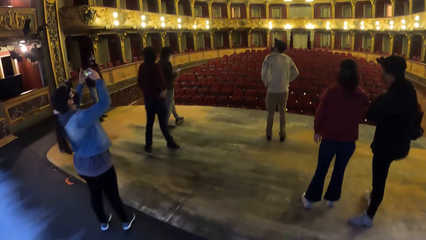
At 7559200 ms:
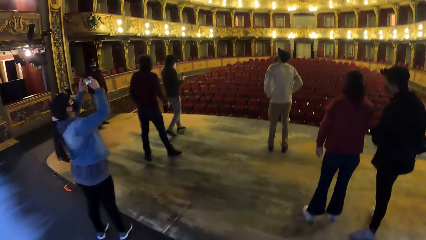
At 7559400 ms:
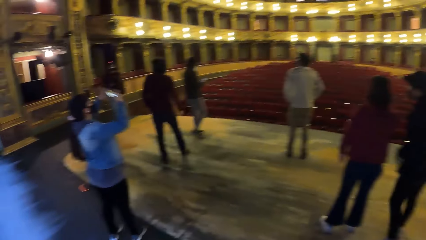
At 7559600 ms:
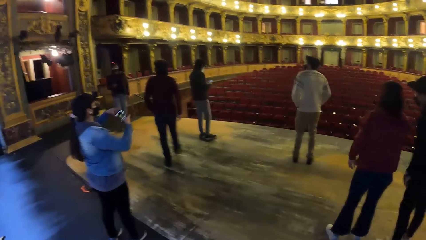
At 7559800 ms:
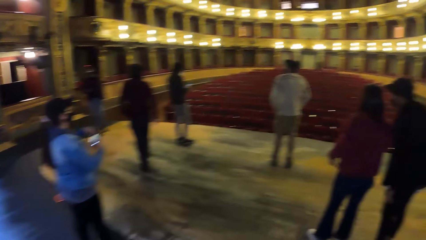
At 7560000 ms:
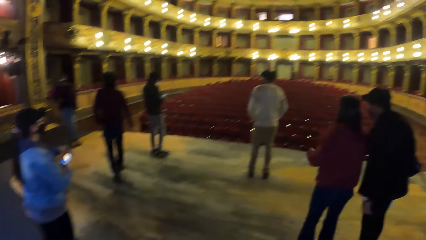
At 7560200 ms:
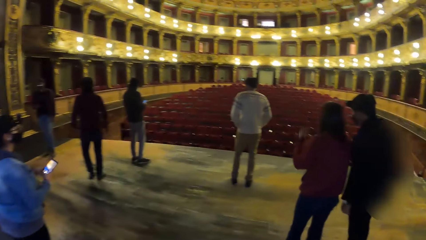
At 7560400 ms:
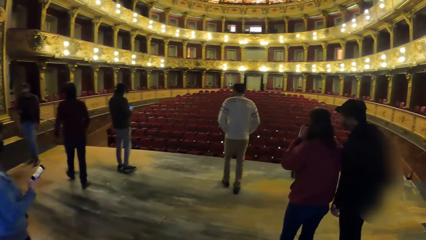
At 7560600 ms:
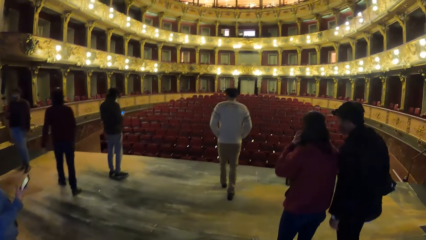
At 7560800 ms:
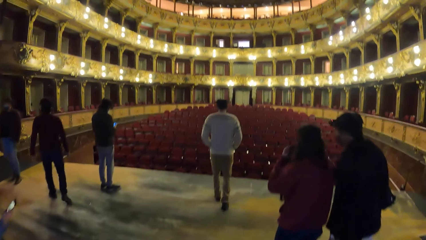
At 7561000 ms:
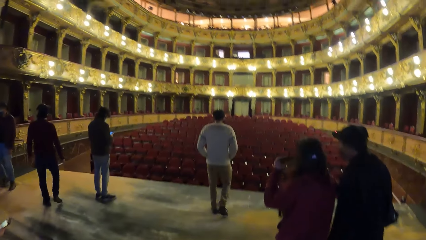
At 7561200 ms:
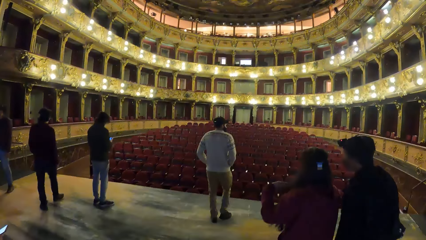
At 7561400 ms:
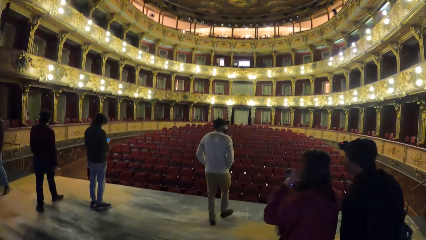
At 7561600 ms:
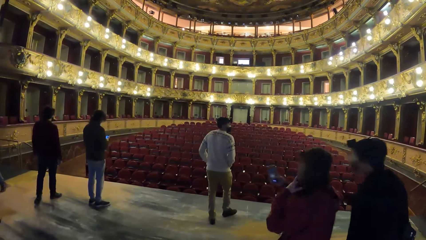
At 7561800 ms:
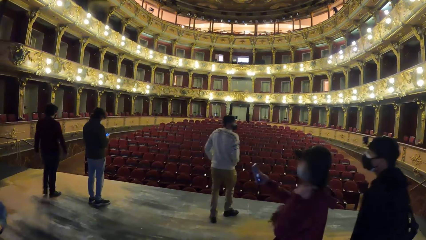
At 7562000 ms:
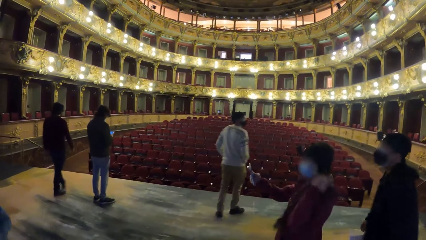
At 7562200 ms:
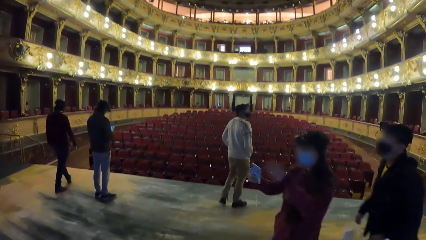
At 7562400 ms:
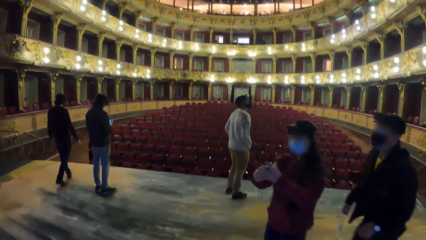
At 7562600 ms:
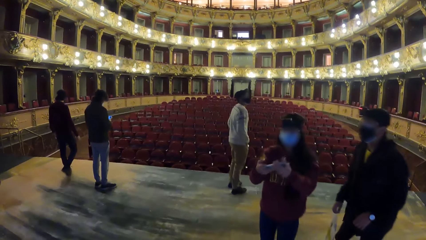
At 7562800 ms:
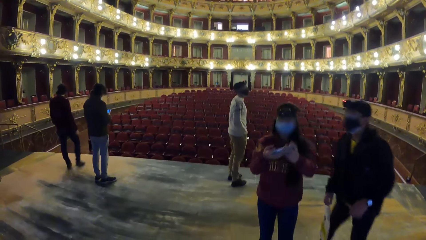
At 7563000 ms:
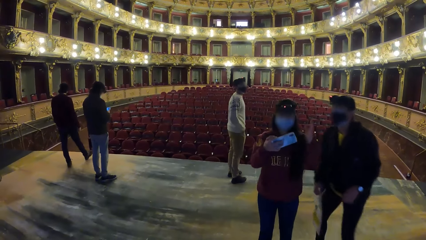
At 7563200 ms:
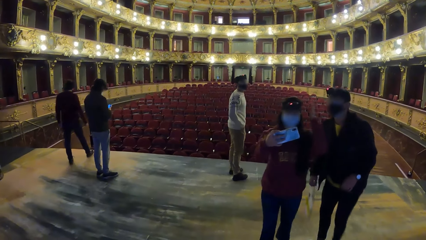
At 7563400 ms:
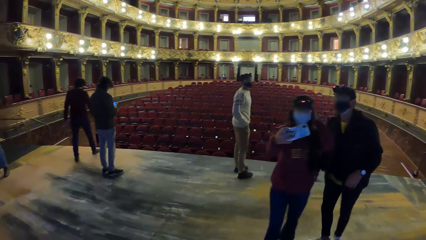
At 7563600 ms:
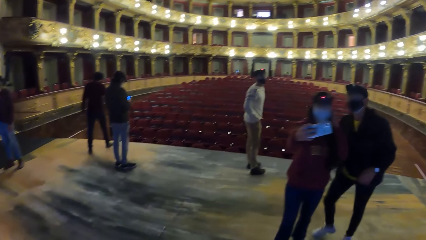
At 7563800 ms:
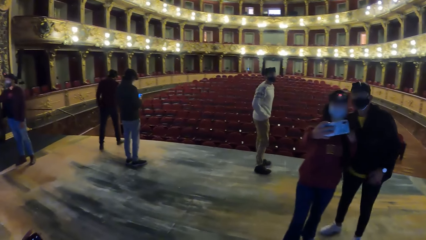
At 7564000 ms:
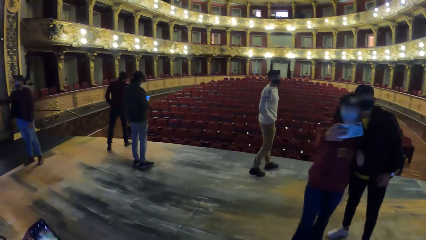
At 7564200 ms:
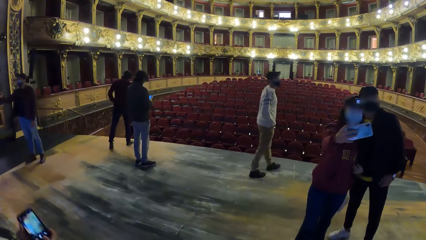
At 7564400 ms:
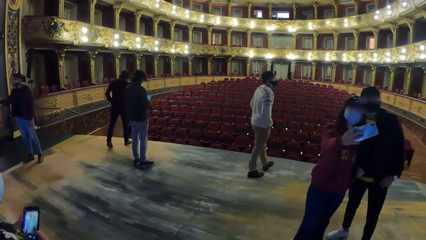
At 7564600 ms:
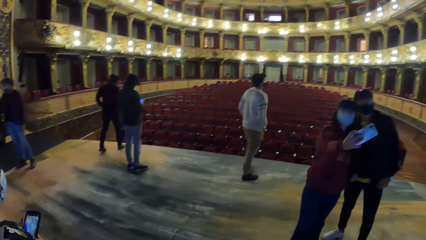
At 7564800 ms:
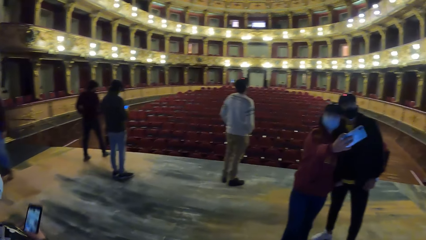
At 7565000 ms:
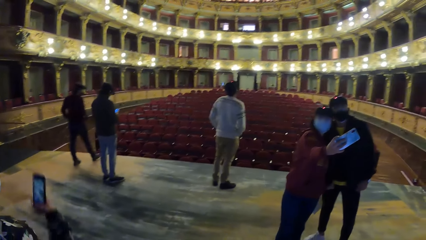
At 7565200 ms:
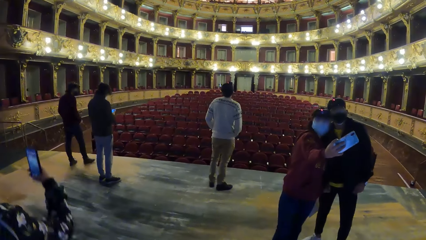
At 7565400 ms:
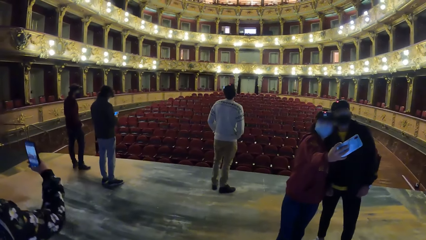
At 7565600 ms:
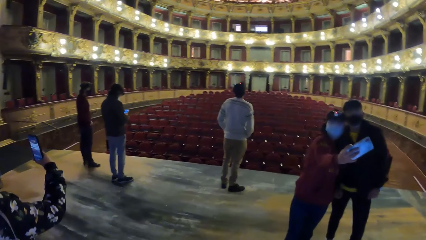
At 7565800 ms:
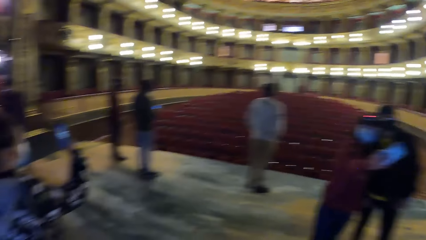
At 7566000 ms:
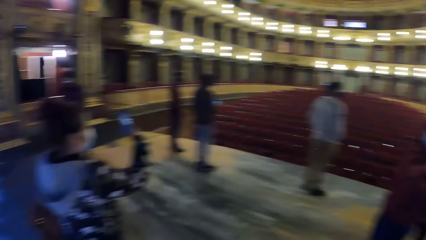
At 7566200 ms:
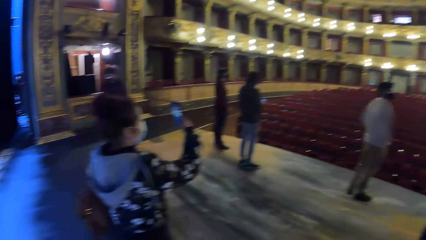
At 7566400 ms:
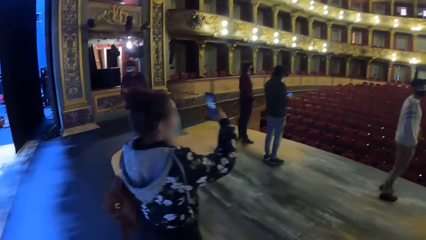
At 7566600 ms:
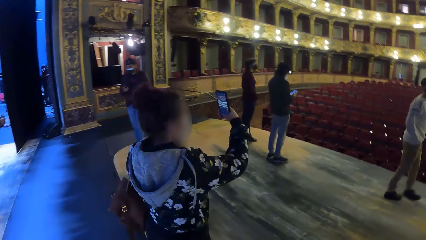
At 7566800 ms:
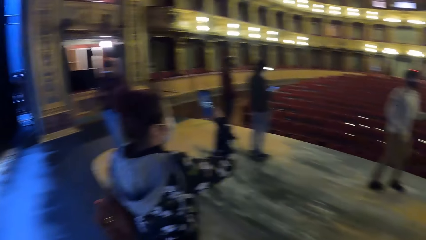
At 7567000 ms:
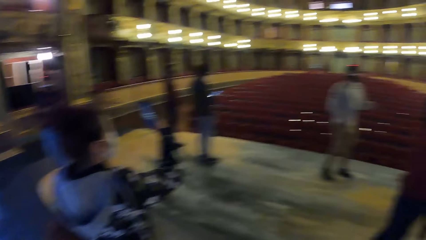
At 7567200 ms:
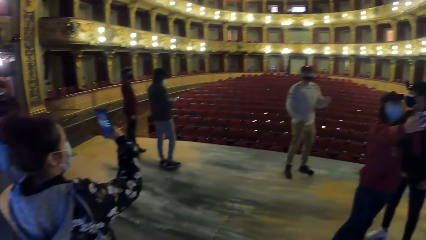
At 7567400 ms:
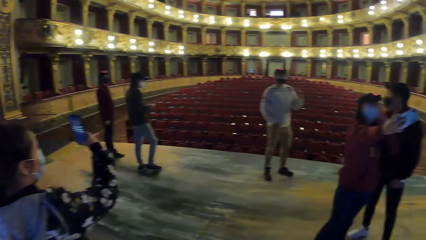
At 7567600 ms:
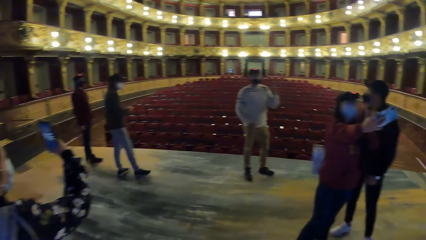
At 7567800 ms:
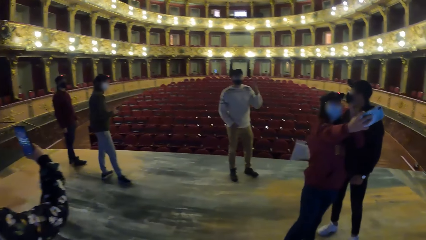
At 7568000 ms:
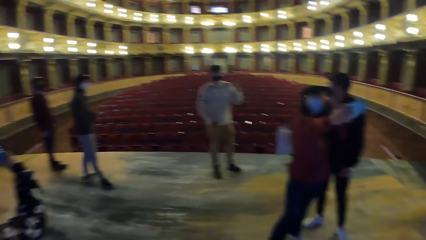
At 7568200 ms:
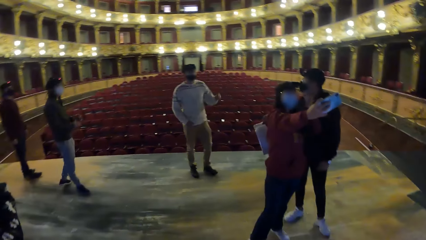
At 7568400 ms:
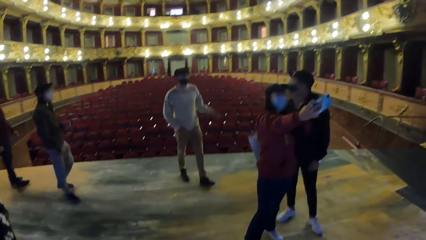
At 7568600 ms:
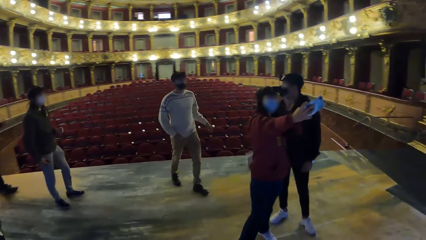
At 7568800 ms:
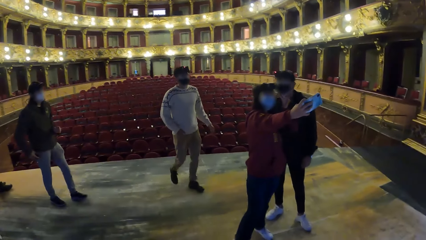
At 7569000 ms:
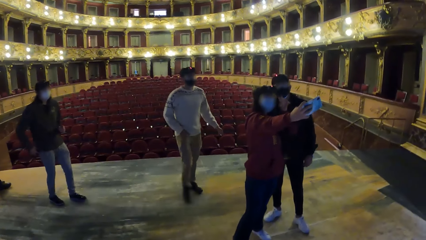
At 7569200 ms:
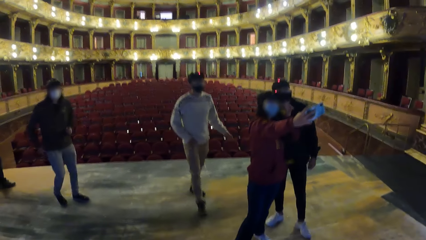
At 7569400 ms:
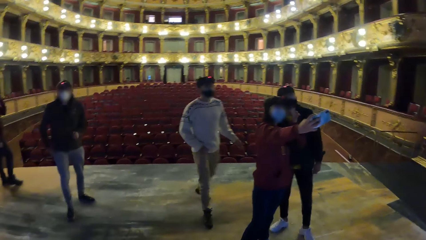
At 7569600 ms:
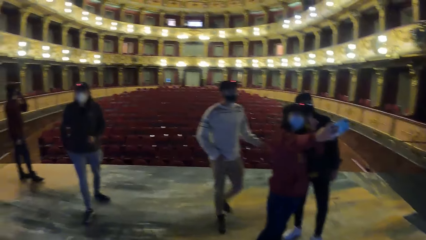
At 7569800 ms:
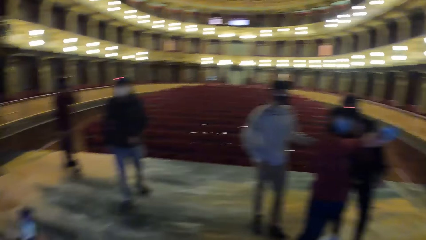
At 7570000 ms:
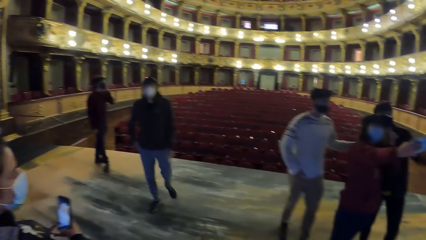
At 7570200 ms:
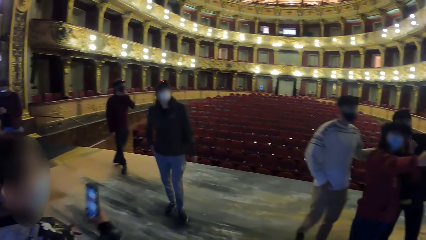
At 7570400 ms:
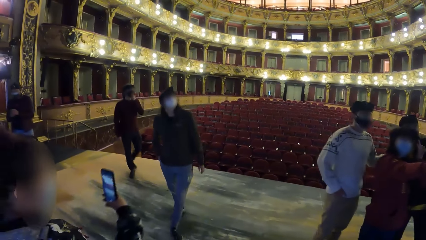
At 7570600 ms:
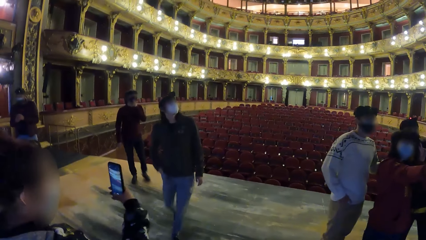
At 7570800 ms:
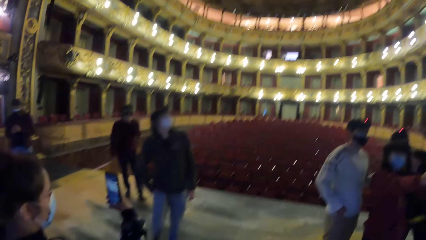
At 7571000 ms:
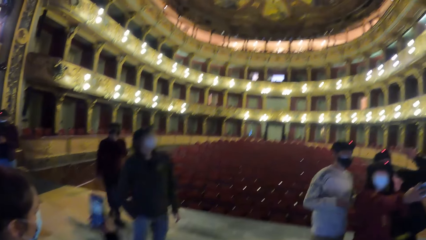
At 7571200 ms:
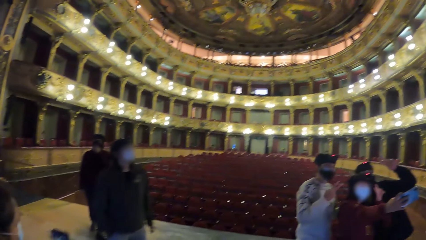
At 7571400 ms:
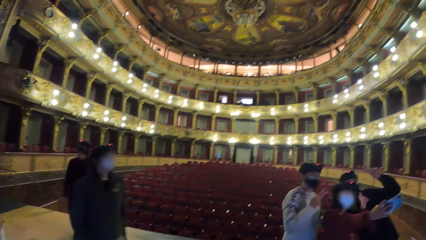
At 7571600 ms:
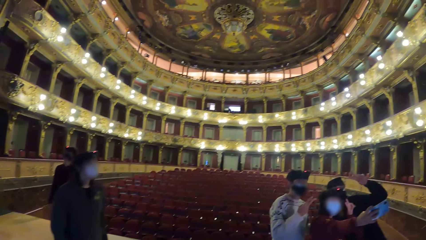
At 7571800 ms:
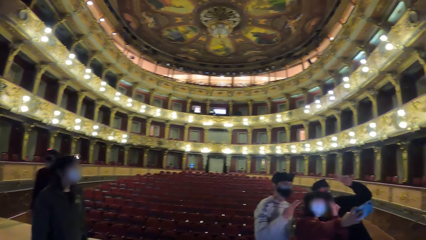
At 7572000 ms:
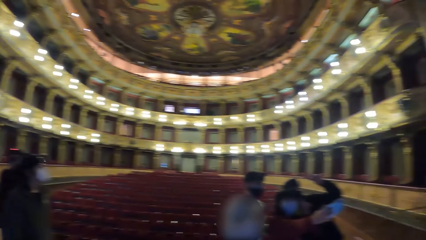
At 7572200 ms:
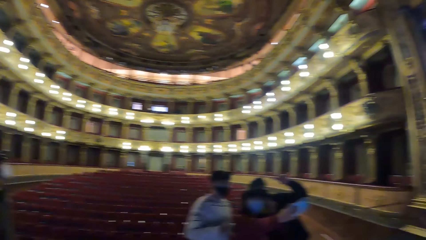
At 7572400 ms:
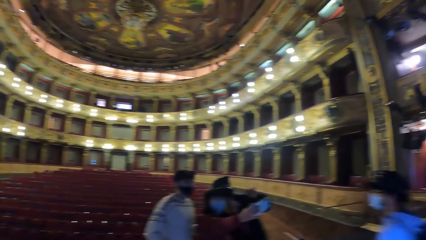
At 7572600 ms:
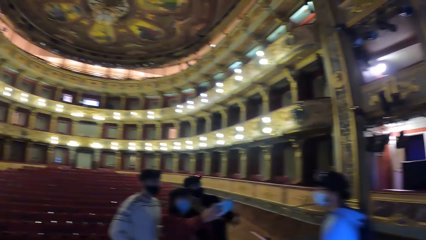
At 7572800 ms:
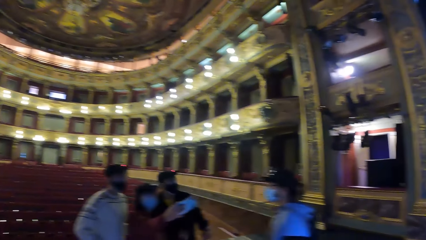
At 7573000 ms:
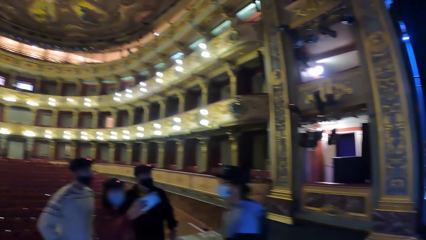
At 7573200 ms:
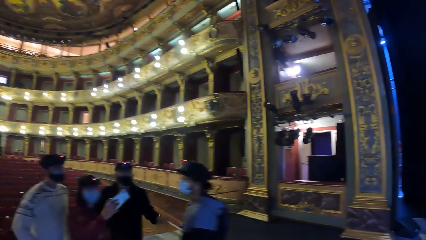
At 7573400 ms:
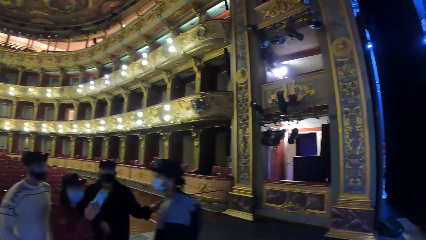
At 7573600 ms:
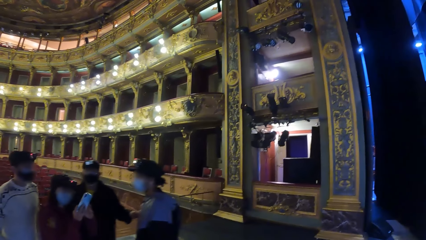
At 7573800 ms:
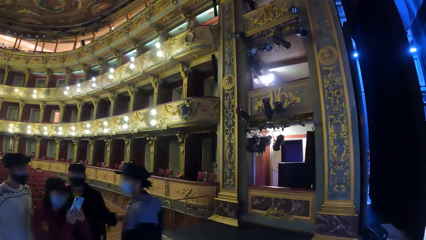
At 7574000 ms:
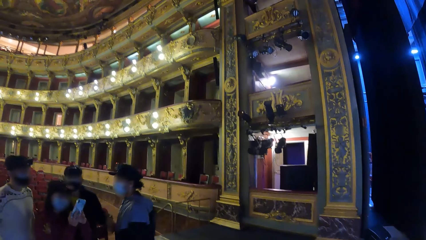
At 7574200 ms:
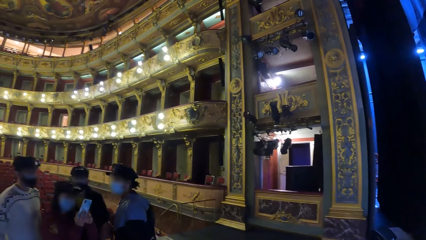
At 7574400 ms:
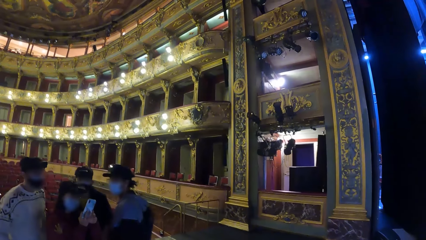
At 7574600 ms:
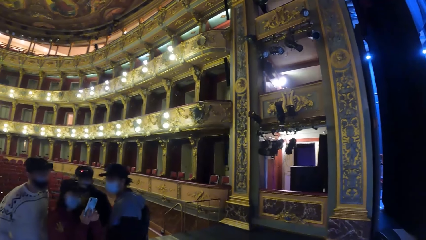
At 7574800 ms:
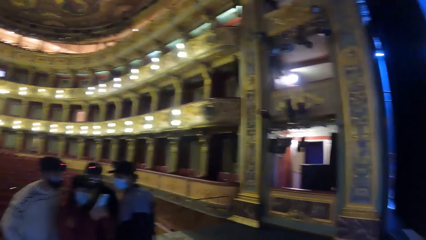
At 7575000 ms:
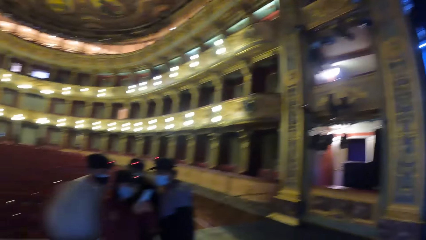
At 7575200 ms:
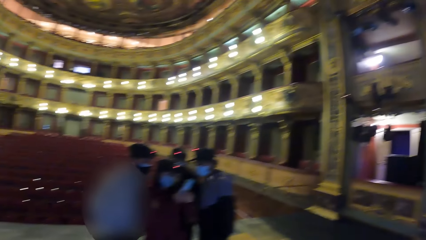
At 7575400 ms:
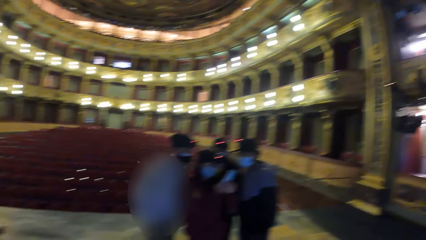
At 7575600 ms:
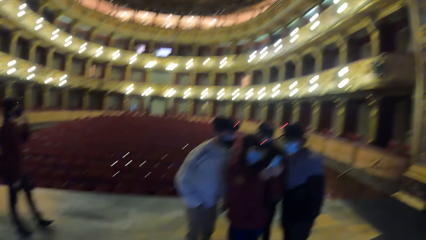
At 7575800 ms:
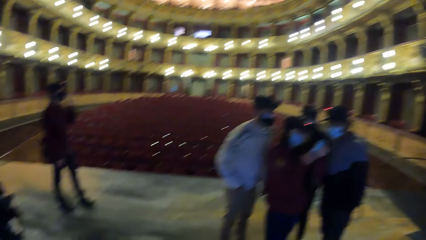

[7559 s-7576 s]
A man interacts with a woman. The woman holds the phone in her right hand with her left hand. The woman takes a picture with the phone in her right hand. Another woman takes a picture with the phone in her right hand. The camera wearer looks around. The man interacts with another man.
